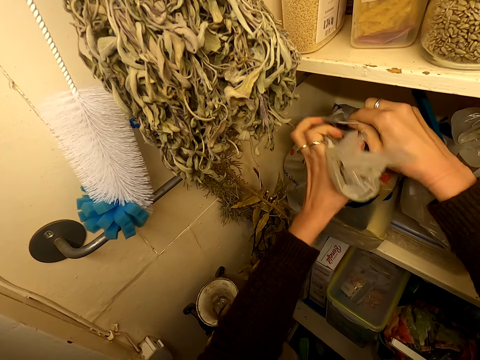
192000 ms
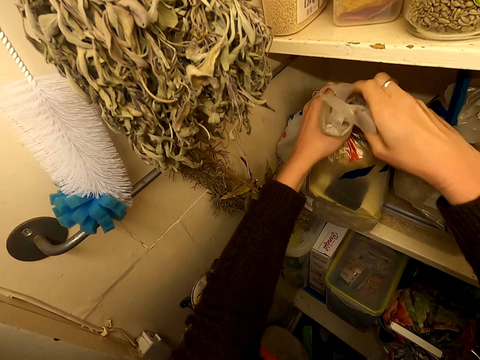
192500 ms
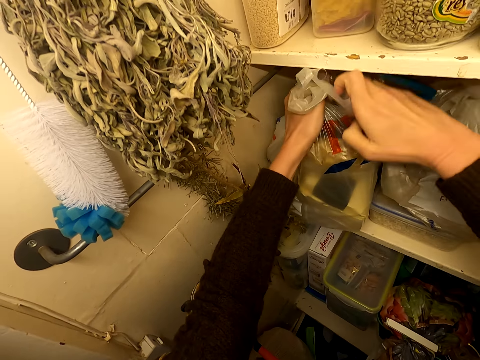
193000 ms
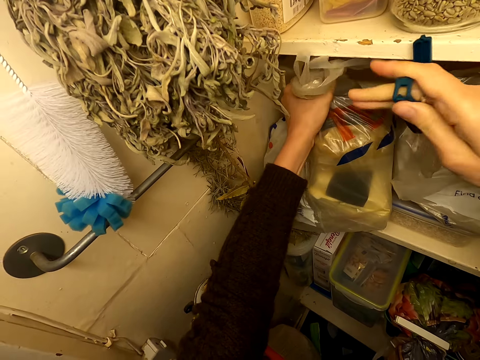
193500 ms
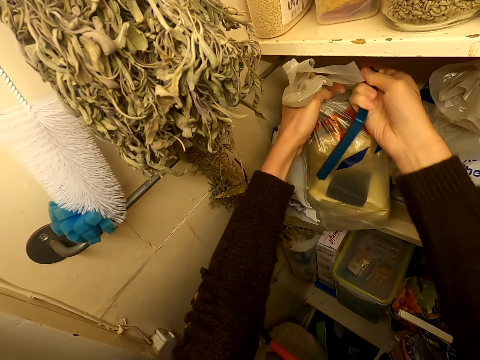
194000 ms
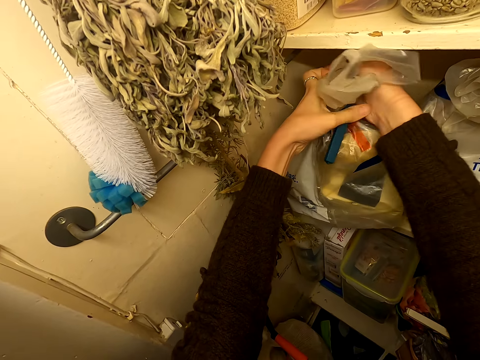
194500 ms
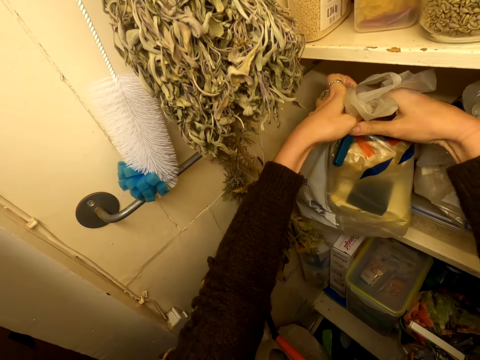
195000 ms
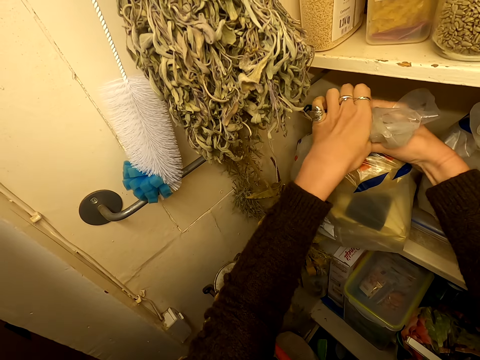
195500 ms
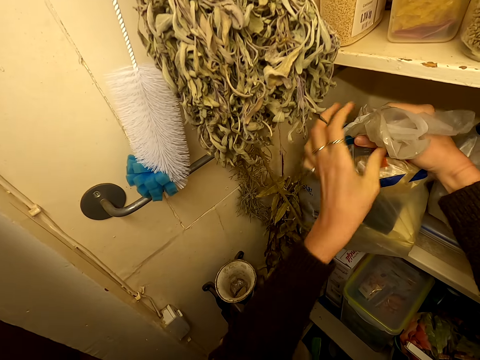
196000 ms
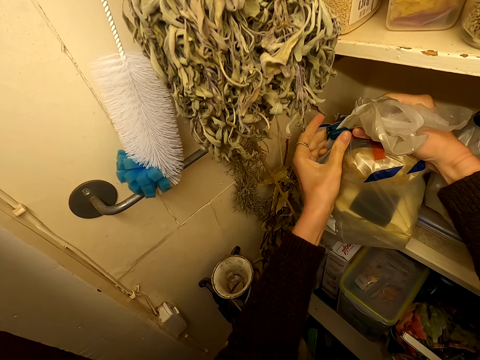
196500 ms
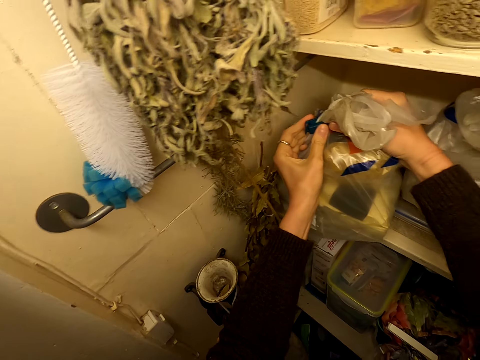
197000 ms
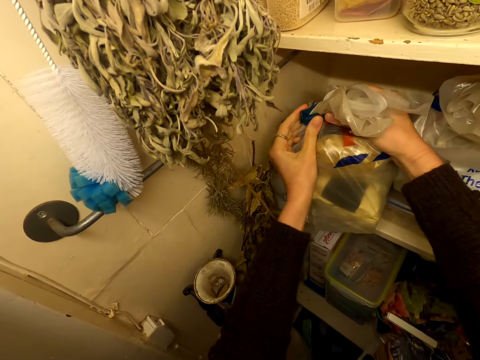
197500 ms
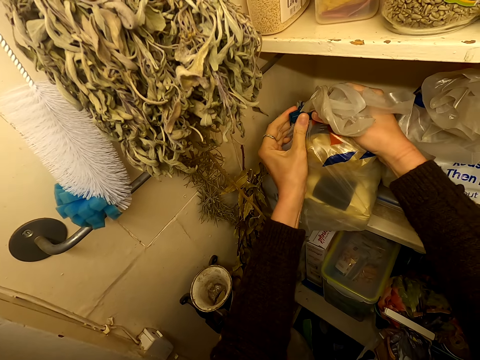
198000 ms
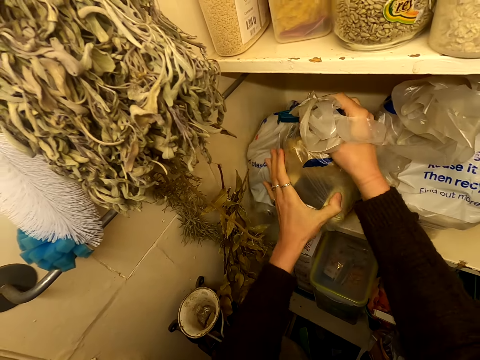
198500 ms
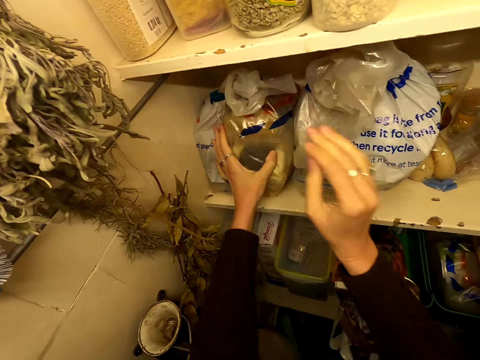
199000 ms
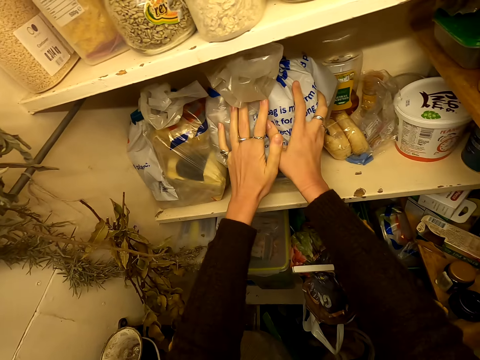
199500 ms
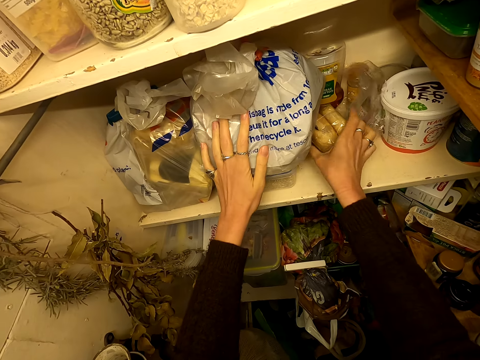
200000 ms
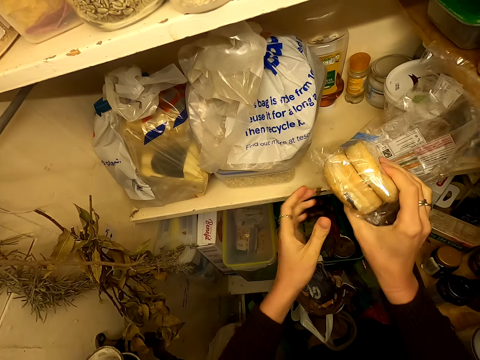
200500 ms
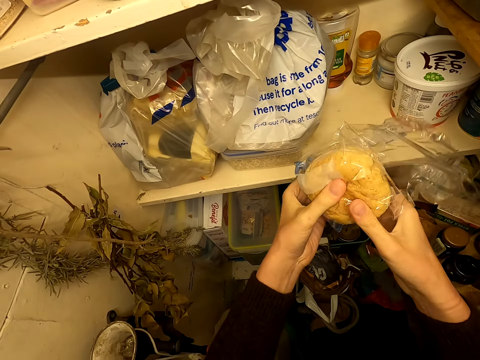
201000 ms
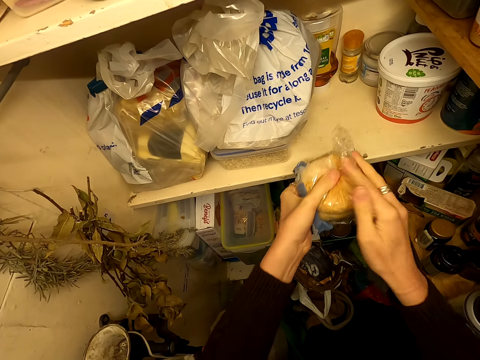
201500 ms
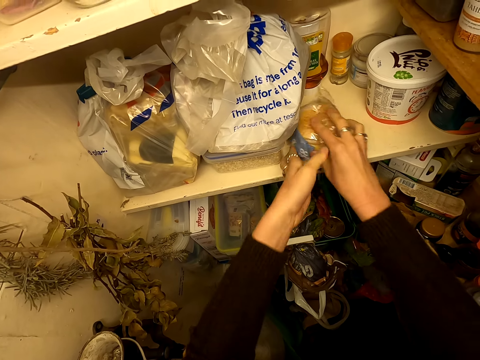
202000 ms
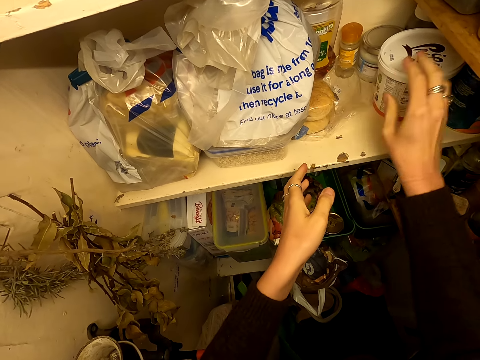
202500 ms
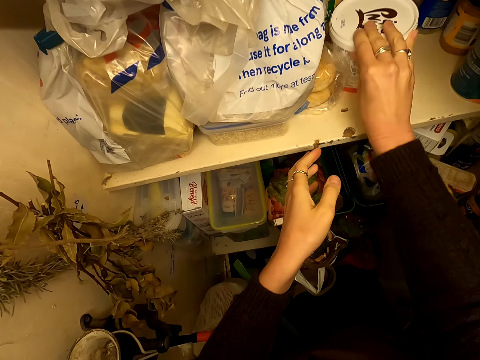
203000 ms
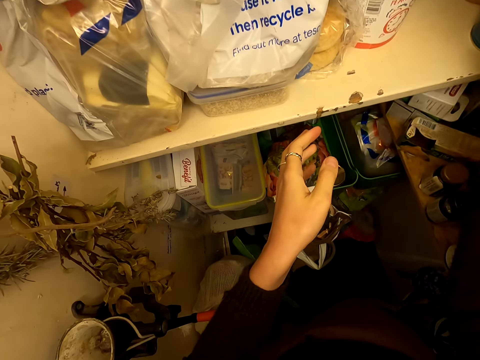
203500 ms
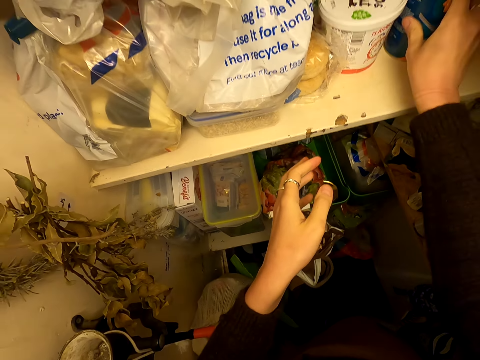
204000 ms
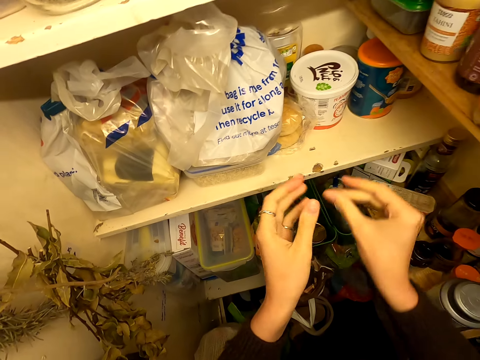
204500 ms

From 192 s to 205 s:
The camera wearer adjusts plastic bags on the shelf. They touch the items on the shelf. They pick the scone cakes on the shelf. They adjust the scone cakes in the plastic bag. They touch the scone cakes. They put the scone cakes on the shelf. They adjust containers on the shelf.

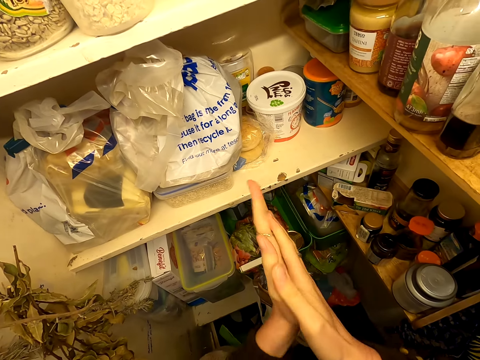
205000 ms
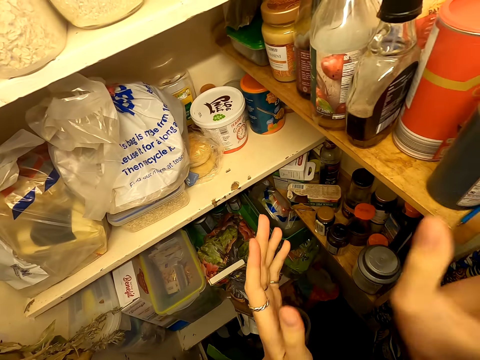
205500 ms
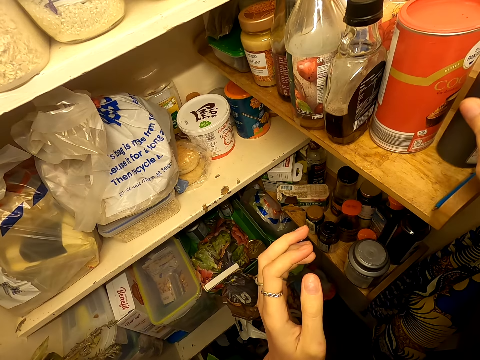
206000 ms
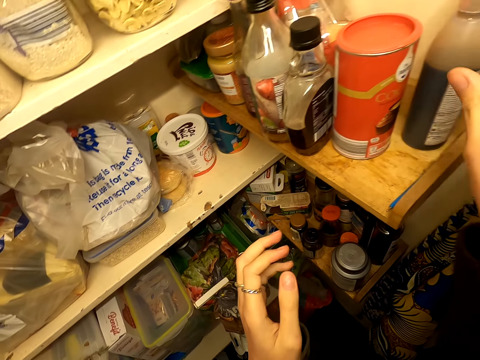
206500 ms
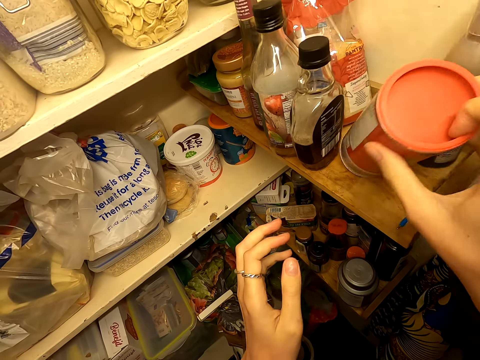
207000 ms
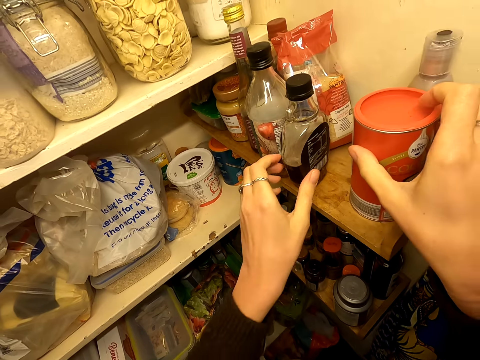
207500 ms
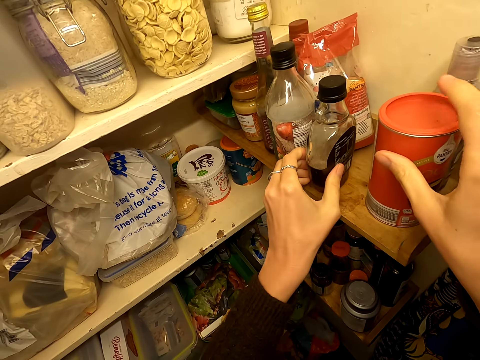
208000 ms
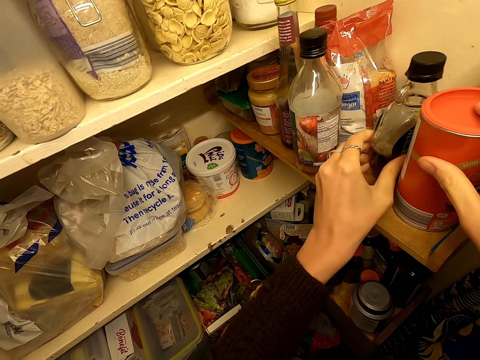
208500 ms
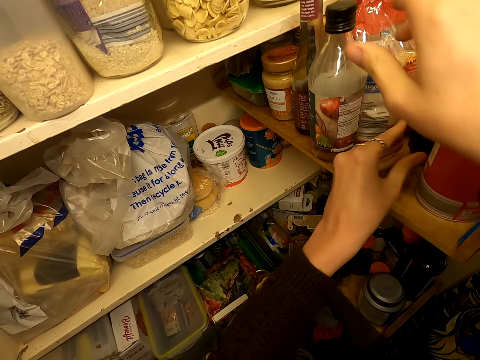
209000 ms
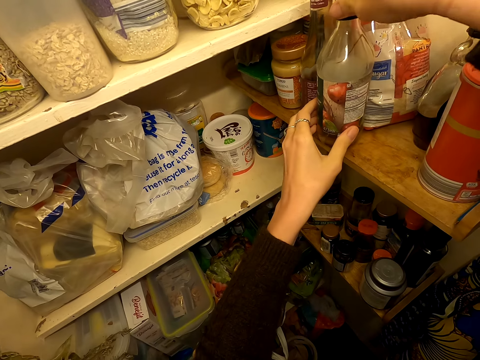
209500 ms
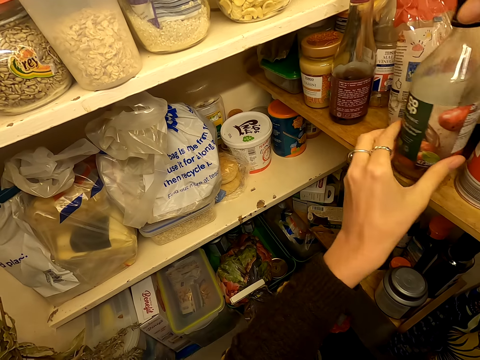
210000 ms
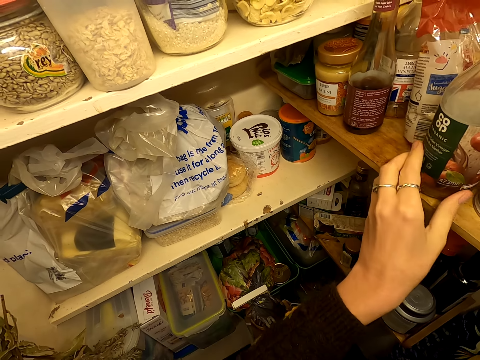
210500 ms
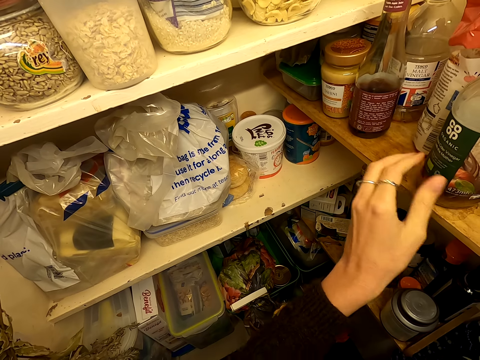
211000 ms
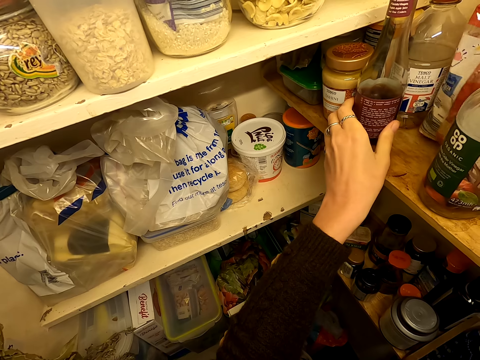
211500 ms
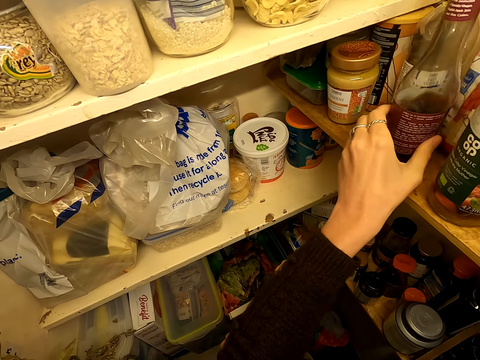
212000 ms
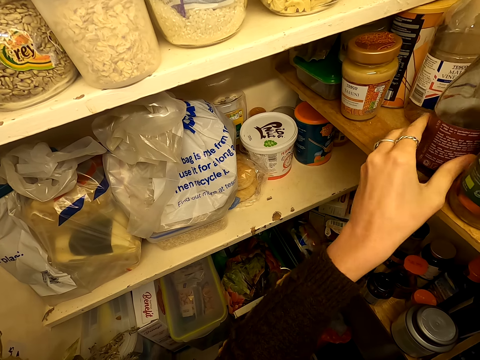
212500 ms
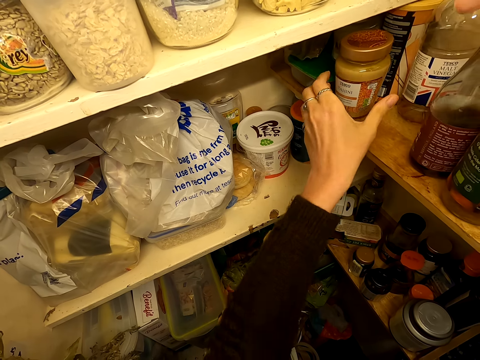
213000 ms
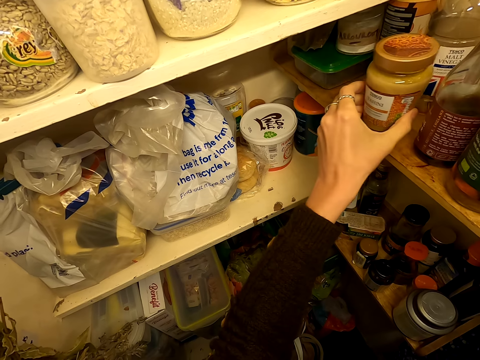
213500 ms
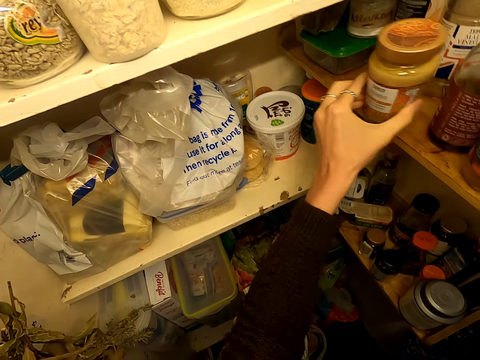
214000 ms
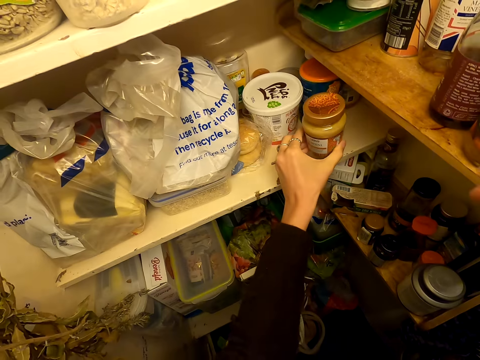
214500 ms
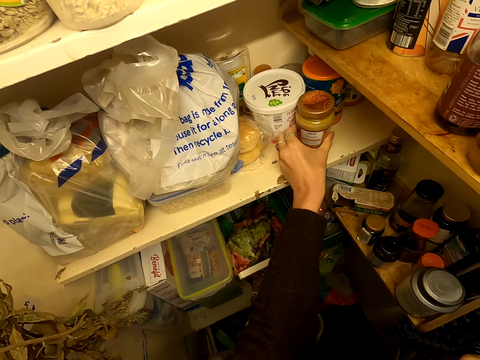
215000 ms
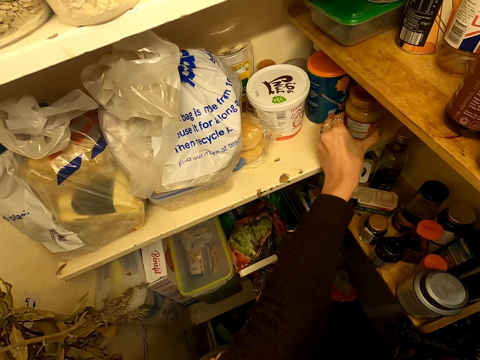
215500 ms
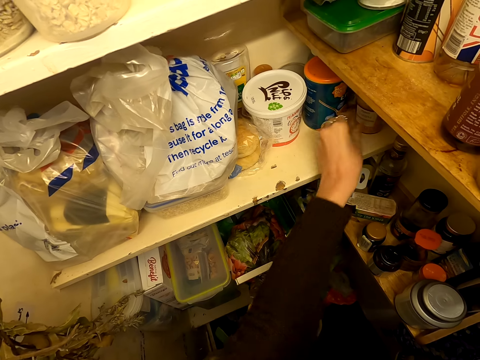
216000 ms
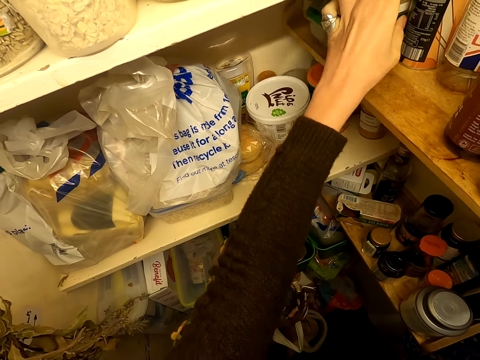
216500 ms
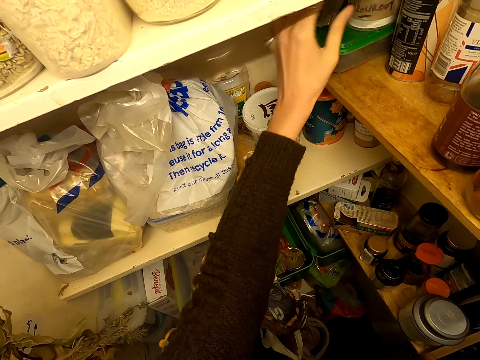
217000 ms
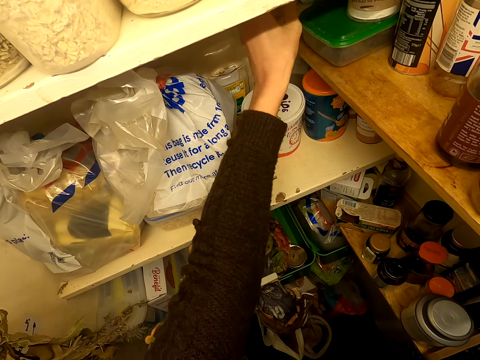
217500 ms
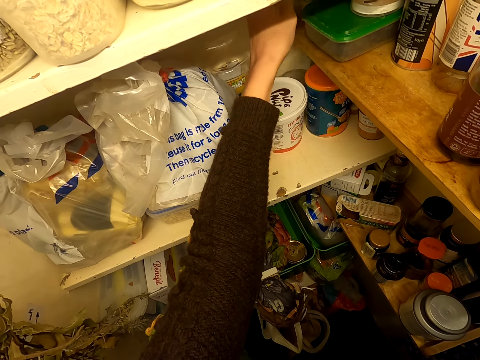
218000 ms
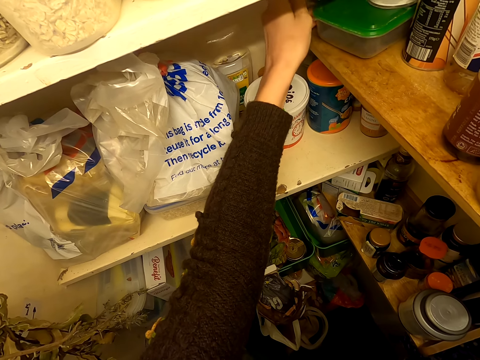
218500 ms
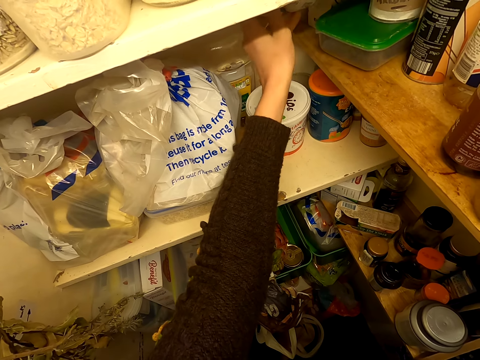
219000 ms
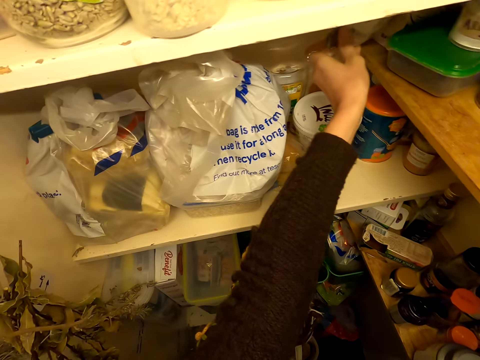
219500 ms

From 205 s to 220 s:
The camera wearer rubs her hands. She adjusts a bottle on the shelf. She adjusts a container on the shelf. She adjusts a bottle on the shelf. She adjusts another bottle on the shelf. She adjusts a packet on the shelf. She adjusts a bottle on the shelf. She adjusts a container on the shelf. She picks a packet on the shelf.
